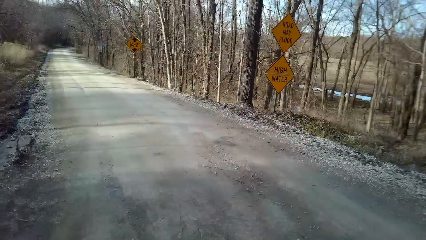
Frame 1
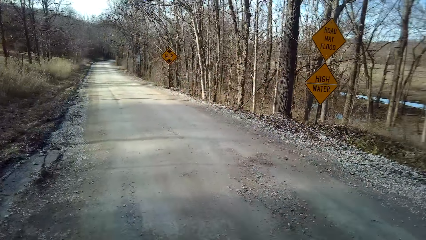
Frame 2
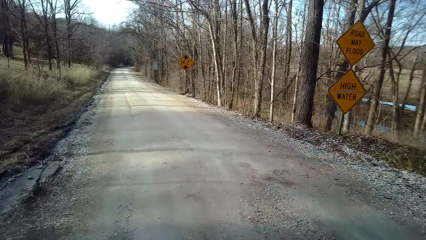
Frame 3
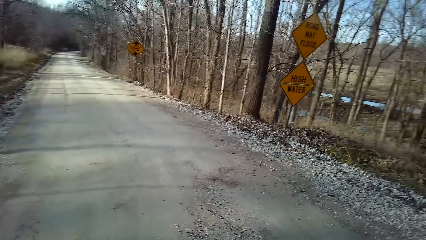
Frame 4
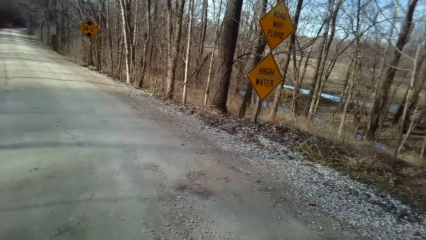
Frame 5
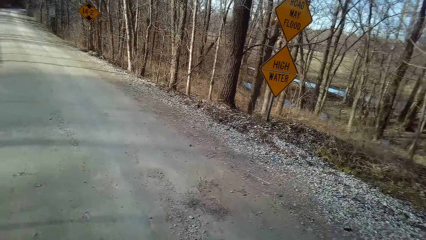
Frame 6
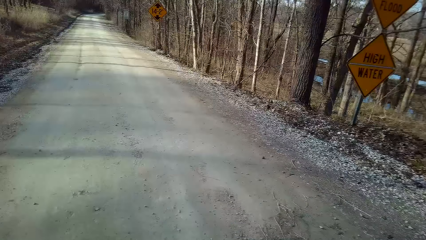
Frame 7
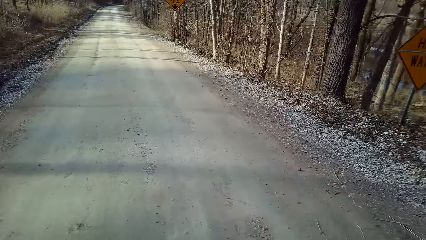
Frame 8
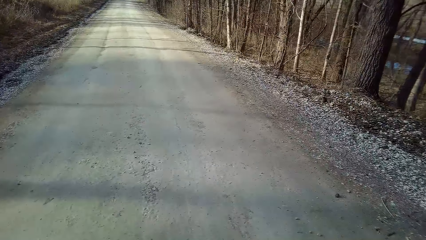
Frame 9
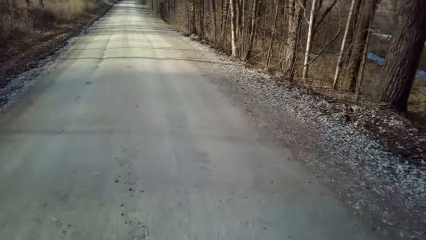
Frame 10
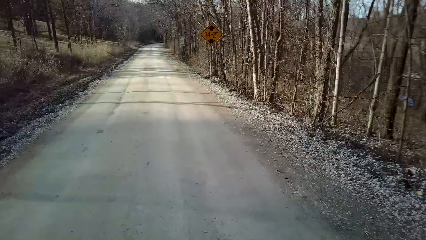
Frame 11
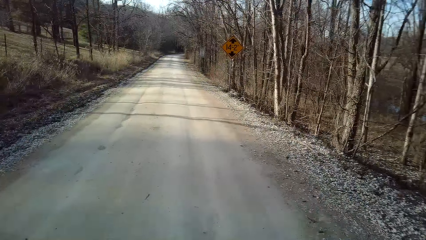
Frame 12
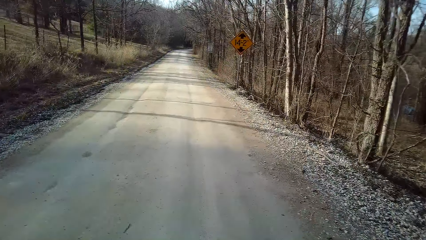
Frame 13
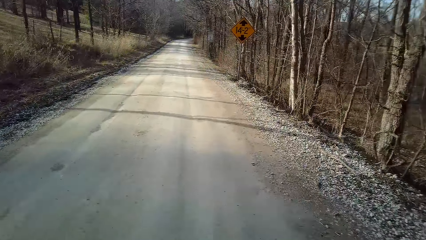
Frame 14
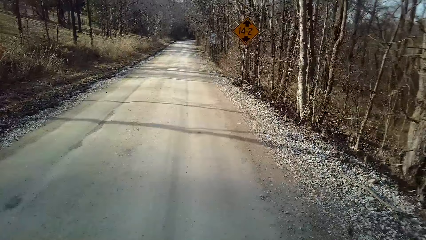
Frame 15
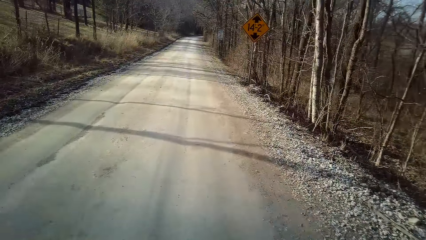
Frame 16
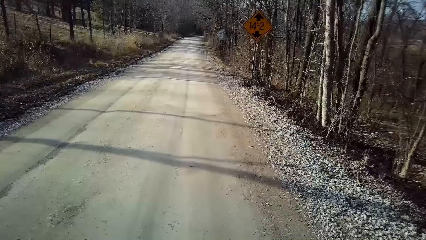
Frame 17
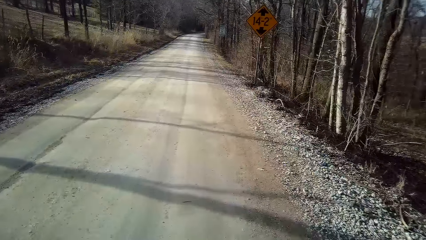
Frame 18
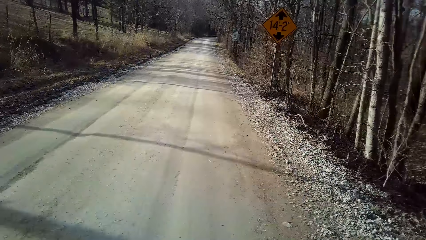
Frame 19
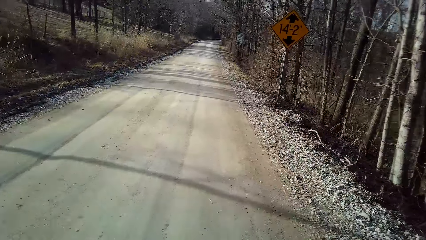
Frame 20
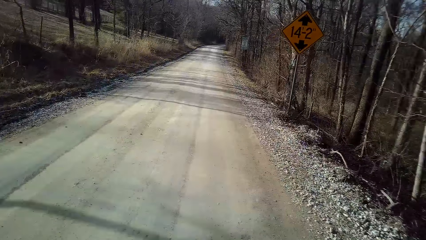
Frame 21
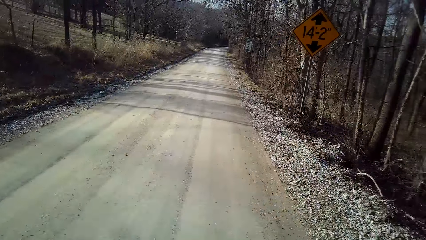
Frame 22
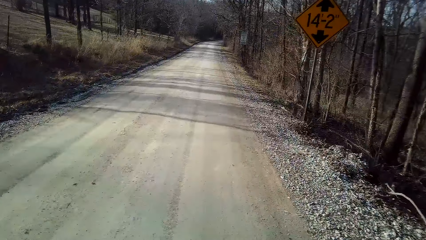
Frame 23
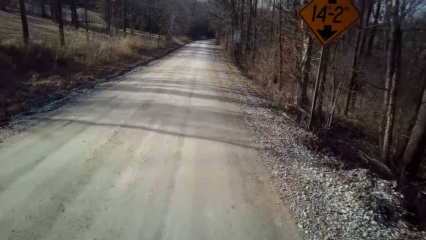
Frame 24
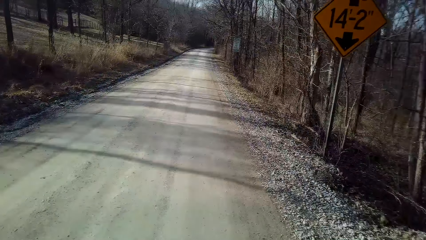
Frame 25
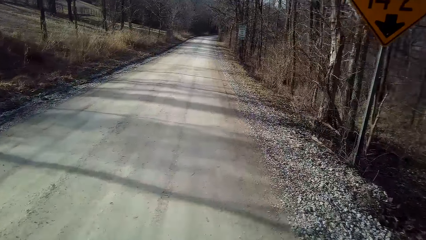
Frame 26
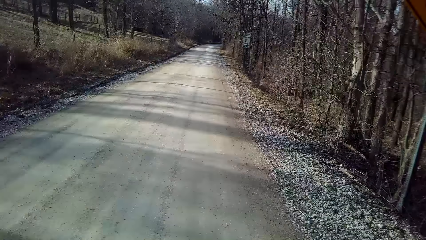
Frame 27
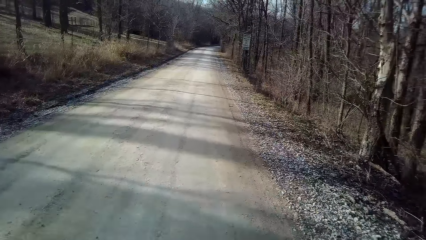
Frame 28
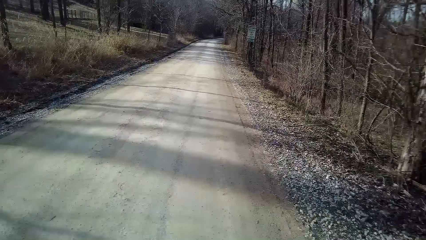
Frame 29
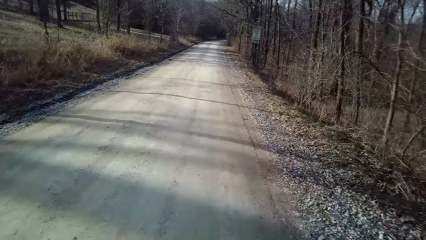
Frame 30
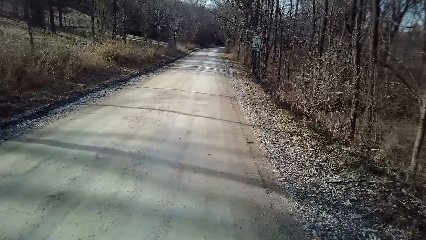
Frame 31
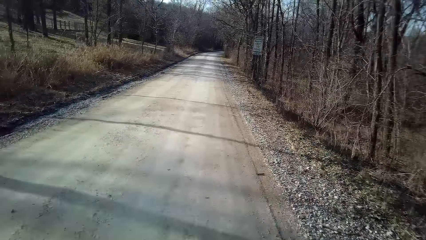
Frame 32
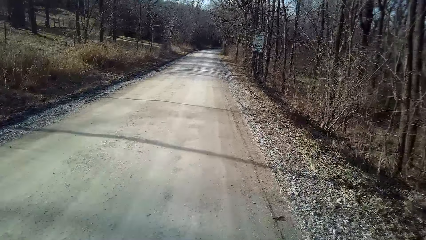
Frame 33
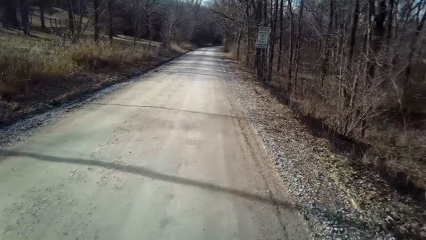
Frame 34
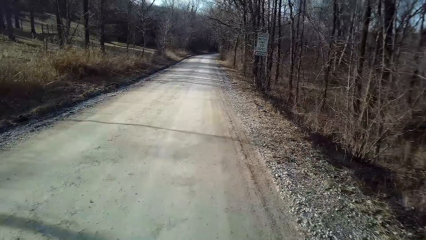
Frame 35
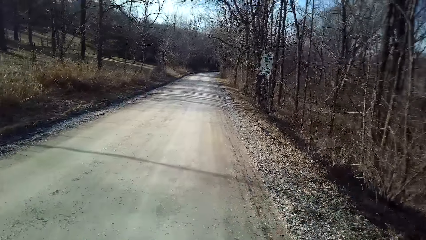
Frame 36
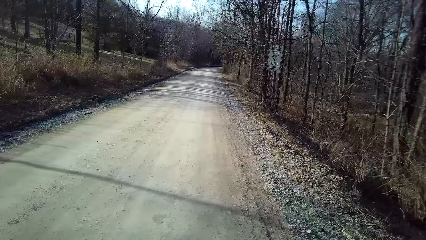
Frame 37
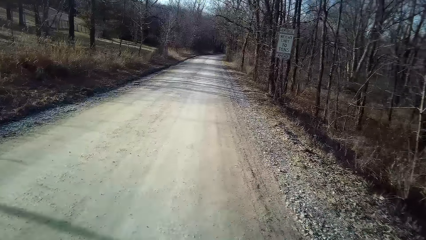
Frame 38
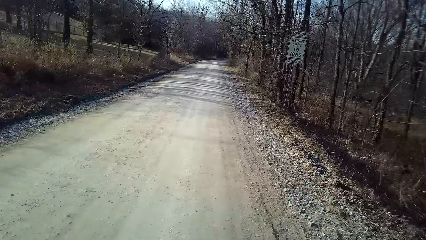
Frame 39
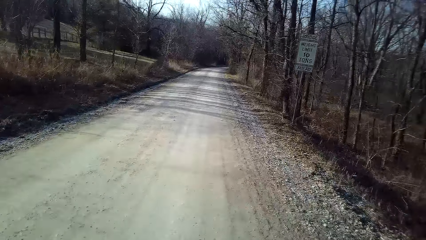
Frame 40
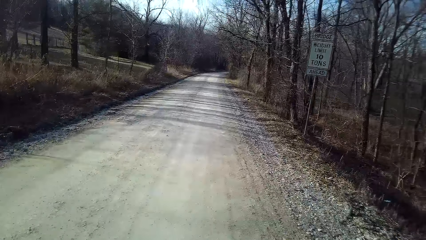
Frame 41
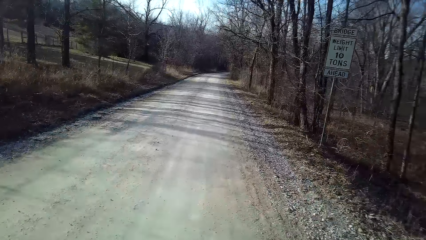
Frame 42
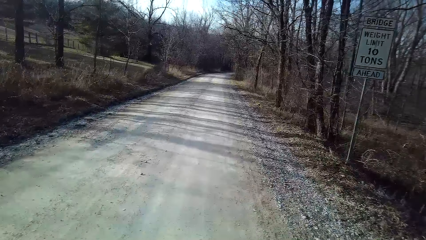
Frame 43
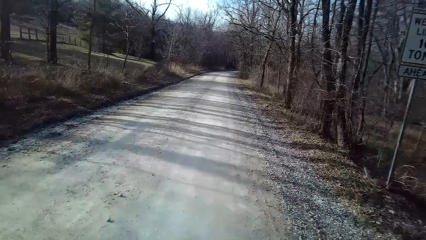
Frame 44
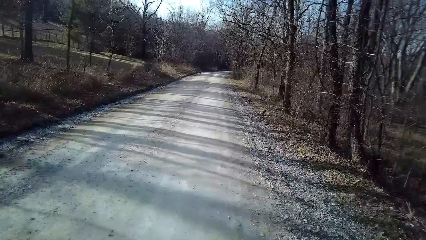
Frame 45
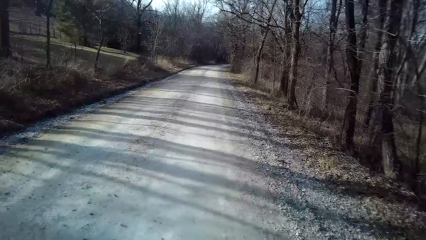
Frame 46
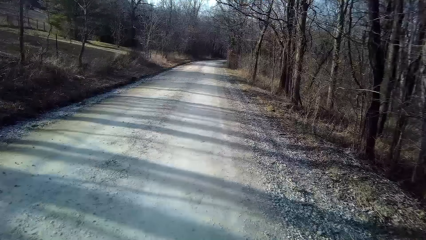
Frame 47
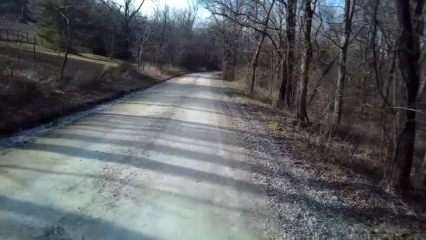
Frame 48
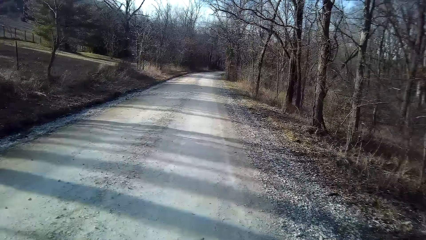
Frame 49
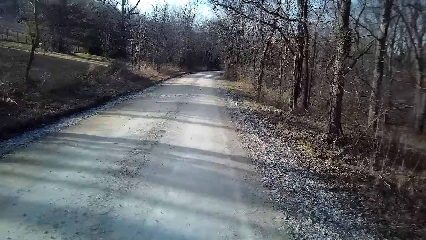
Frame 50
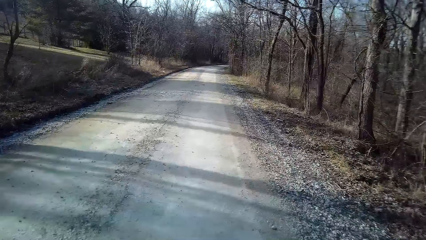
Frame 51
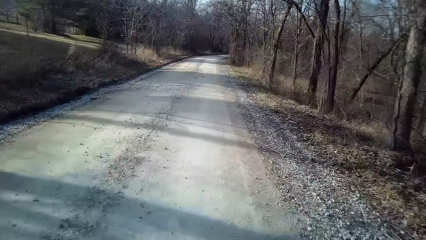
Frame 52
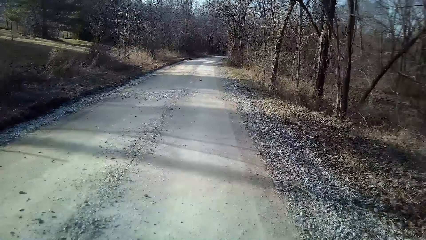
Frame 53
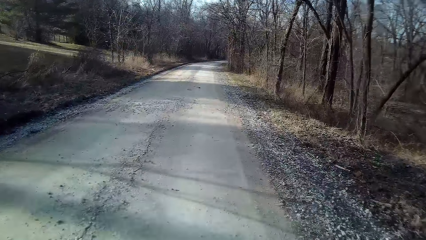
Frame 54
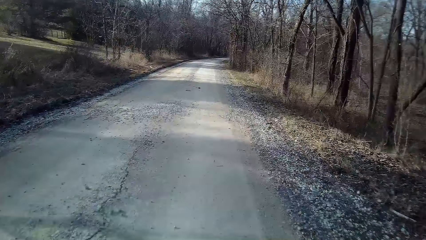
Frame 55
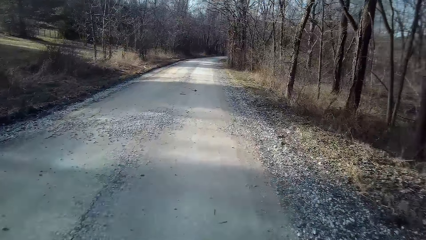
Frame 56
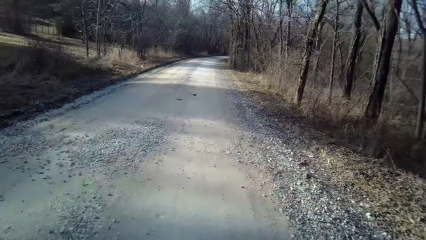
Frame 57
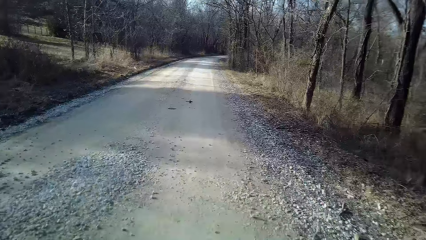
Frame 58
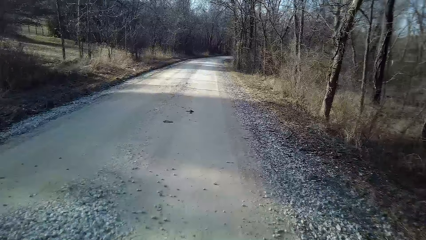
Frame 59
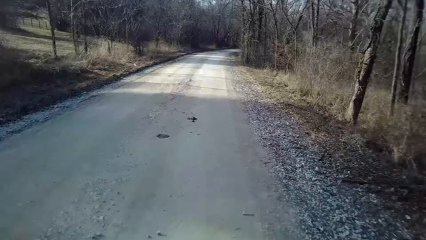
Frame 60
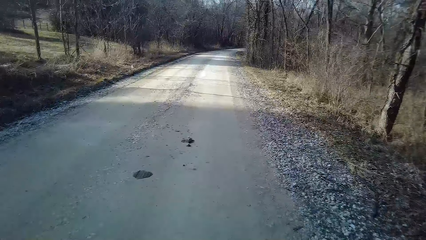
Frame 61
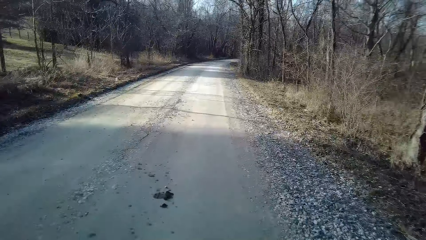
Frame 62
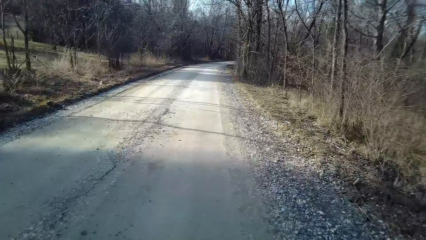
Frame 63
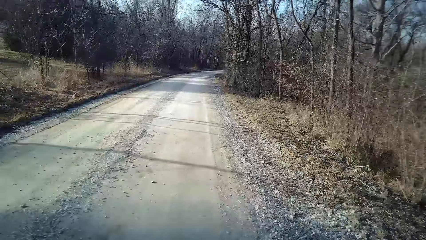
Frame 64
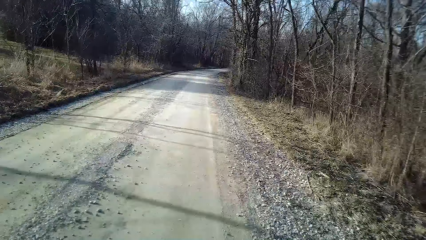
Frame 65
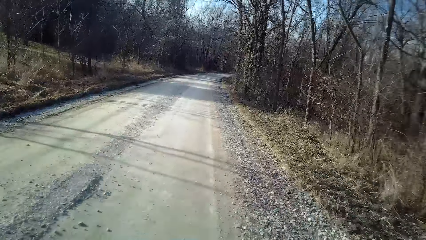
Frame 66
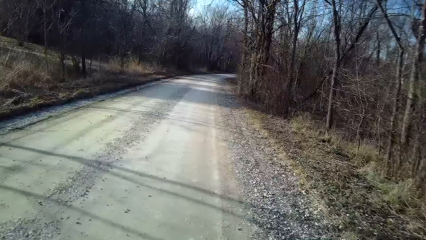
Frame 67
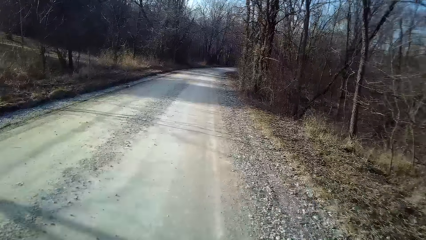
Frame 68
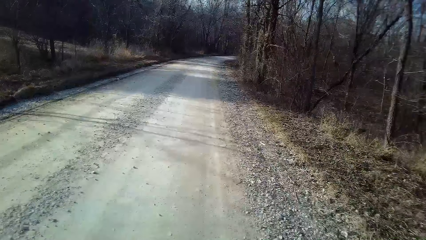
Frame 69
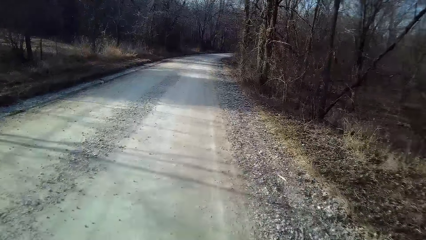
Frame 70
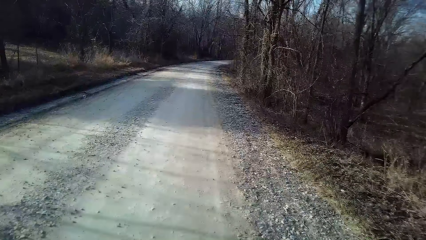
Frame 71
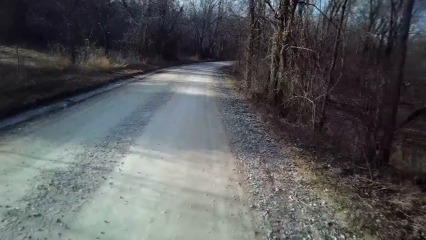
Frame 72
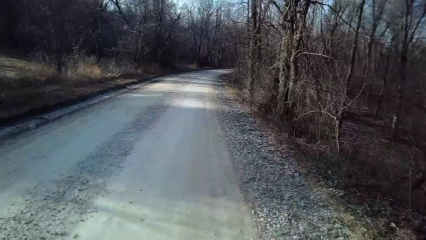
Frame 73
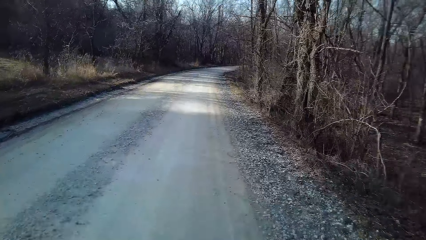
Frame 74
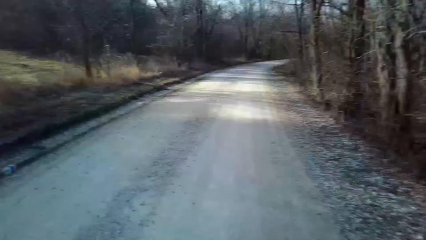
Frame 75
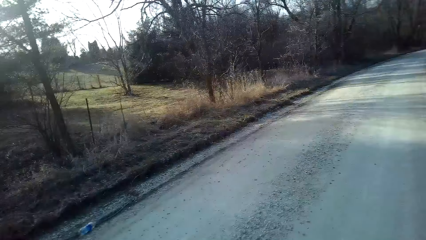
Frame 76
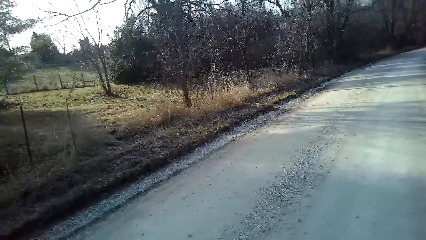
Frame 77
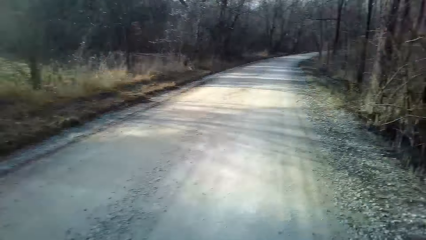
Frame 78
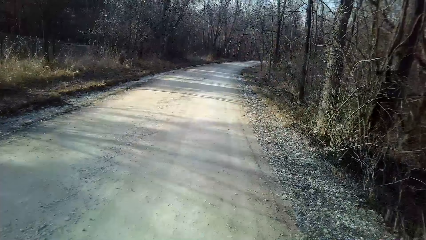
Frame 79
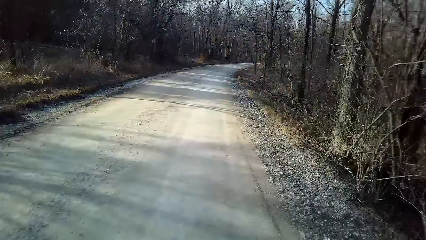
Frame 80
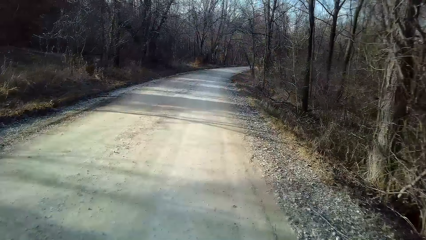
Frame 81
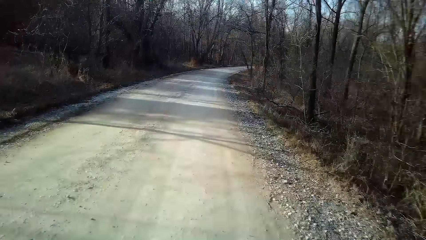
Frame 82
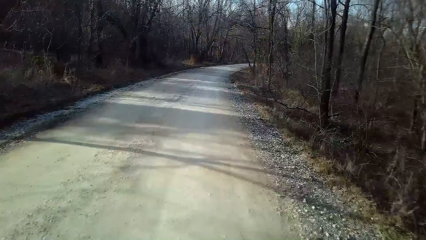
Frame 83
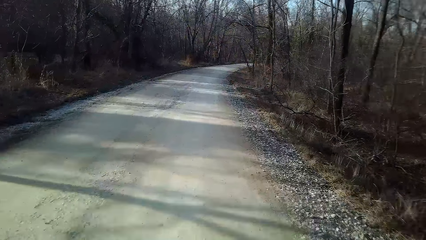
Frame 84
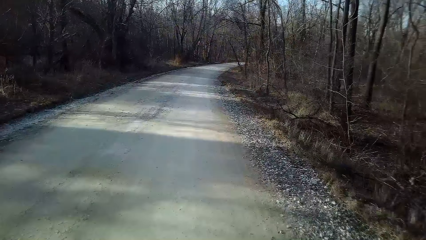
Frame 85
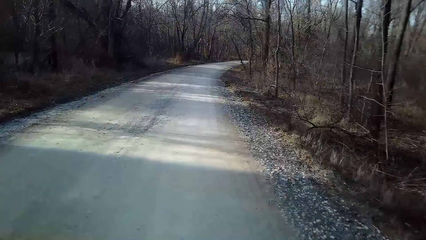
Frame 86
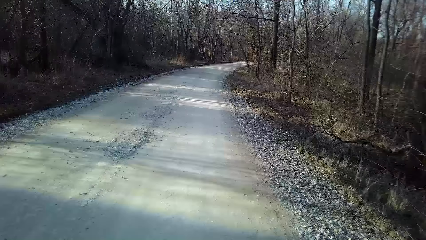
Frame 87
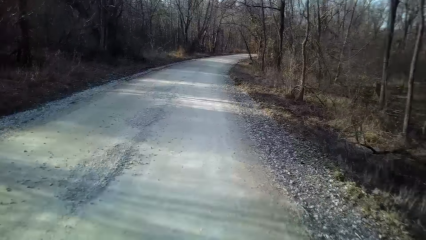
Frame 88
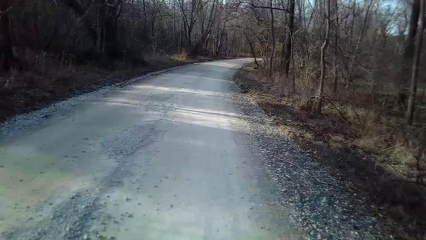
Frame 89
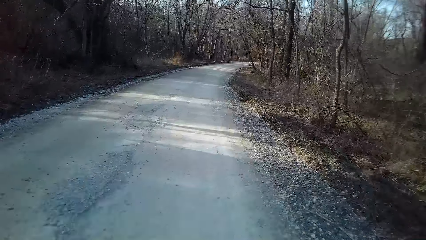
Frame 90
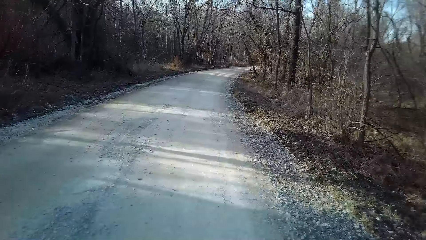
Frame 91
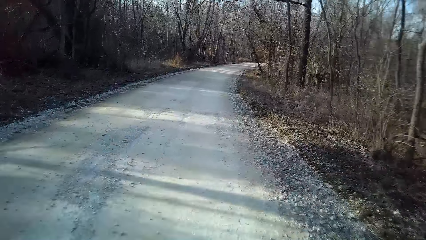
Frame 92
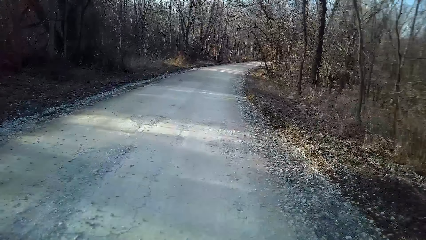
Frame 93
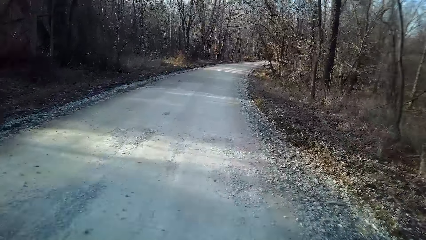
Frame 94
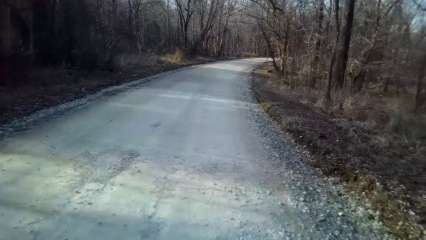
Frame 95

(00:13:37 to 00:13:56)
The camera wearer rides a bicycle on the road. They turn to the side. They ride the bicycle on the road. They turn to the side. They ride the bicycle on the road.
